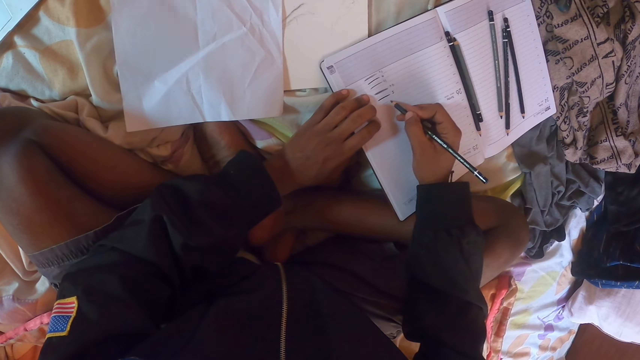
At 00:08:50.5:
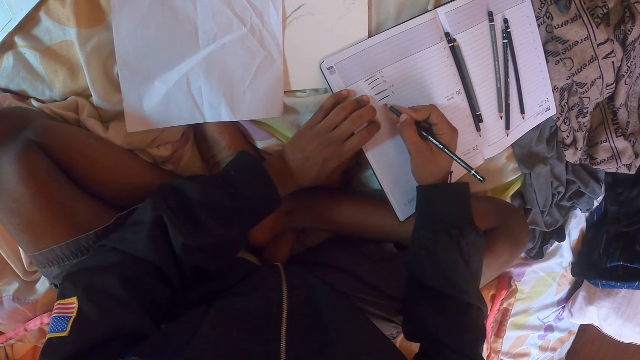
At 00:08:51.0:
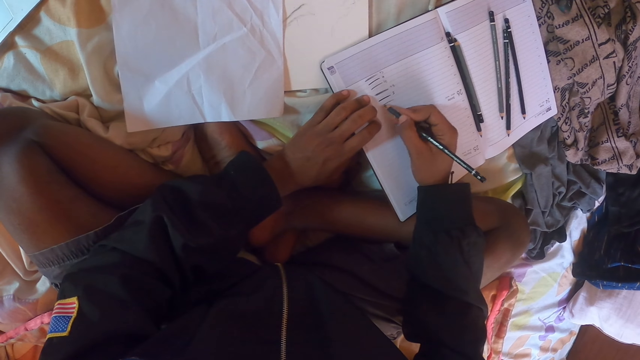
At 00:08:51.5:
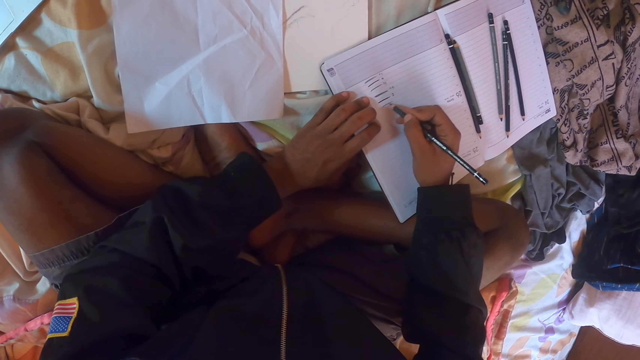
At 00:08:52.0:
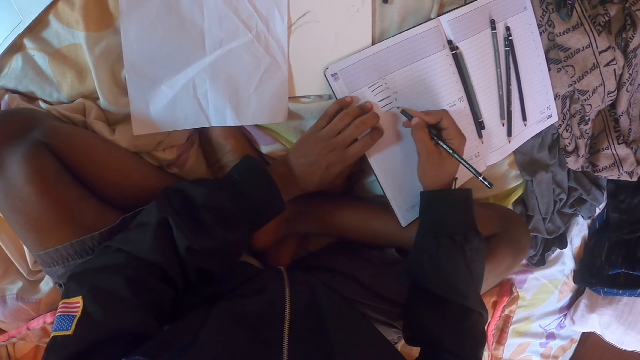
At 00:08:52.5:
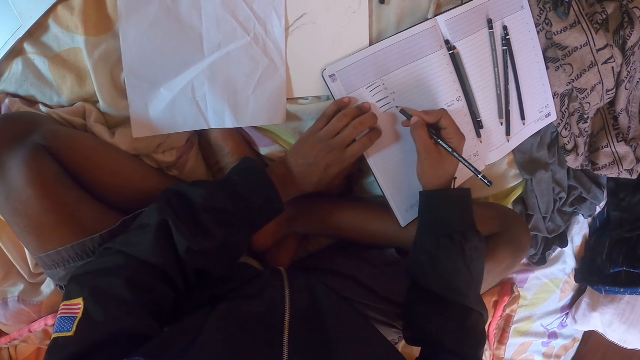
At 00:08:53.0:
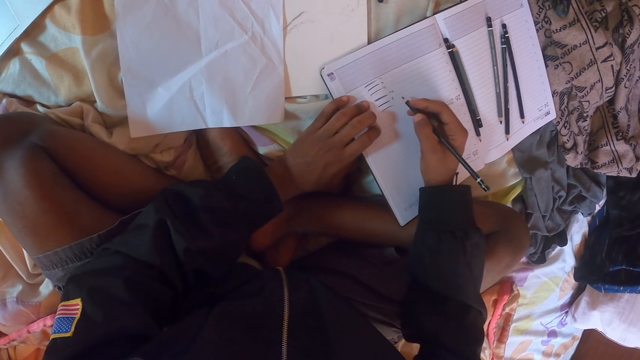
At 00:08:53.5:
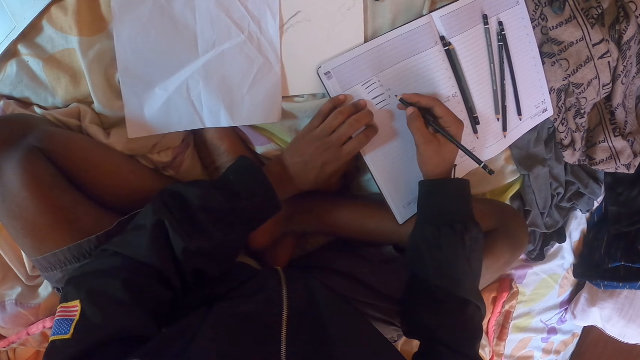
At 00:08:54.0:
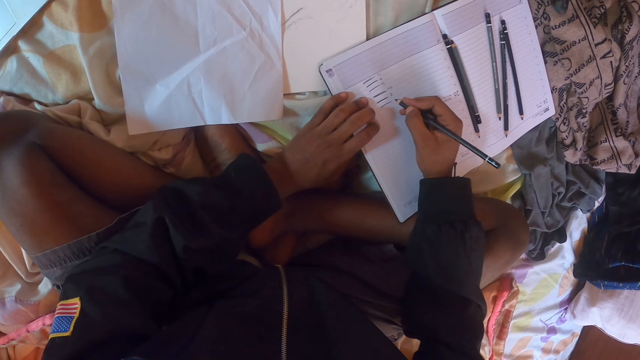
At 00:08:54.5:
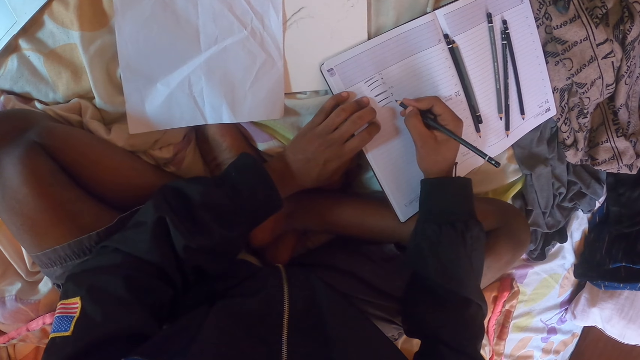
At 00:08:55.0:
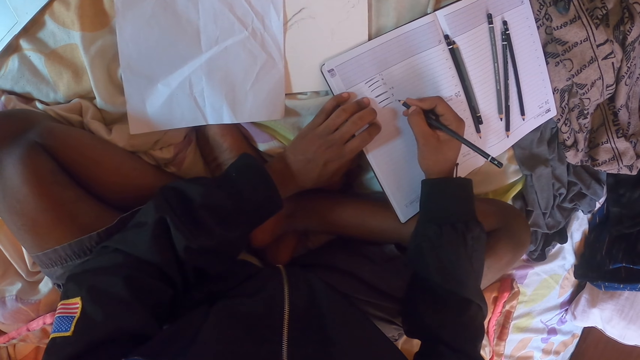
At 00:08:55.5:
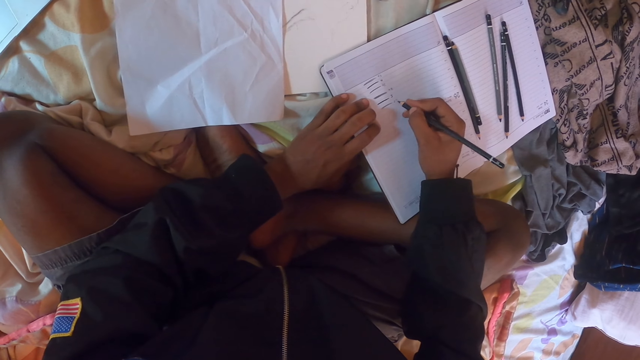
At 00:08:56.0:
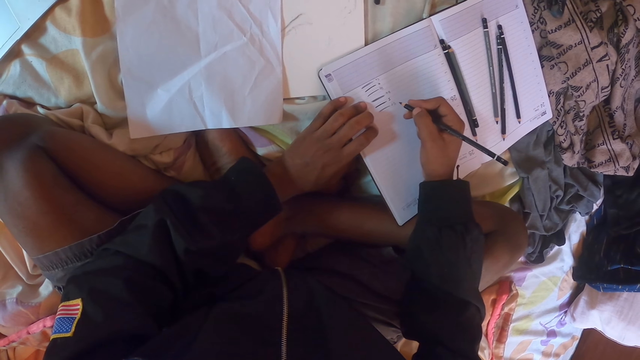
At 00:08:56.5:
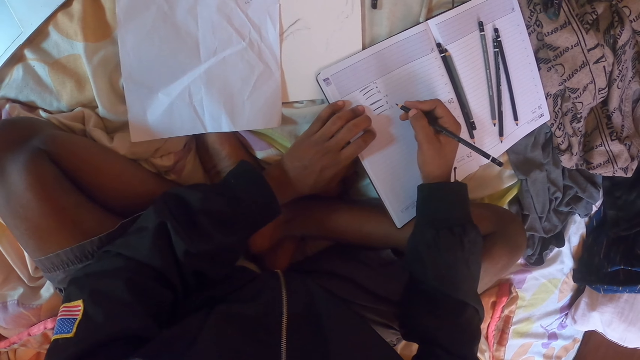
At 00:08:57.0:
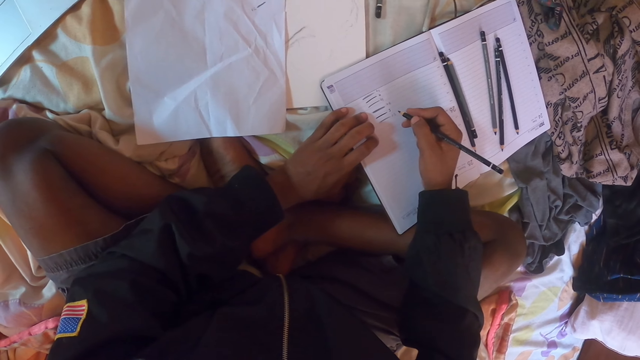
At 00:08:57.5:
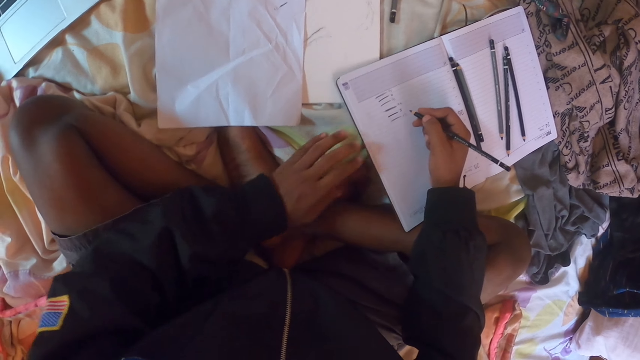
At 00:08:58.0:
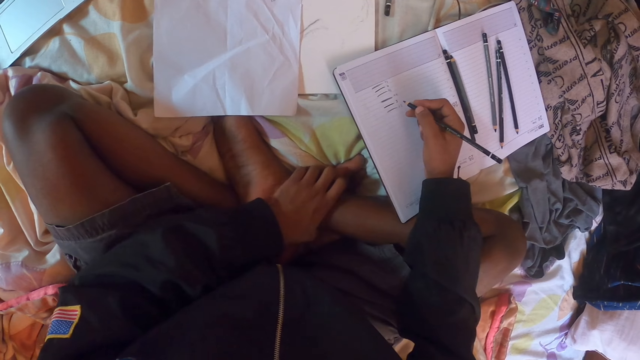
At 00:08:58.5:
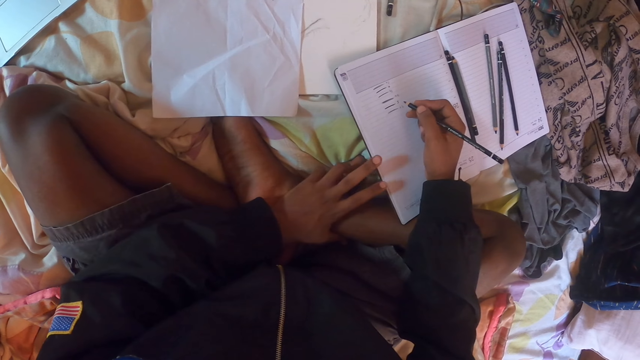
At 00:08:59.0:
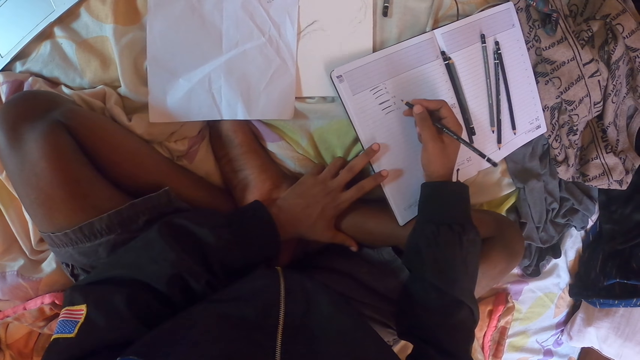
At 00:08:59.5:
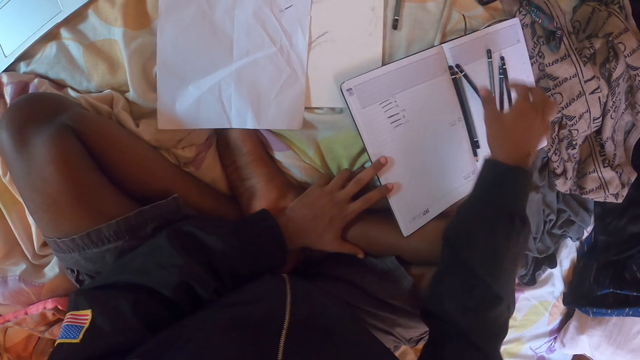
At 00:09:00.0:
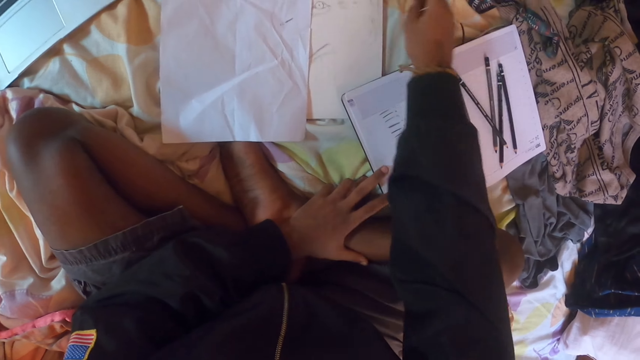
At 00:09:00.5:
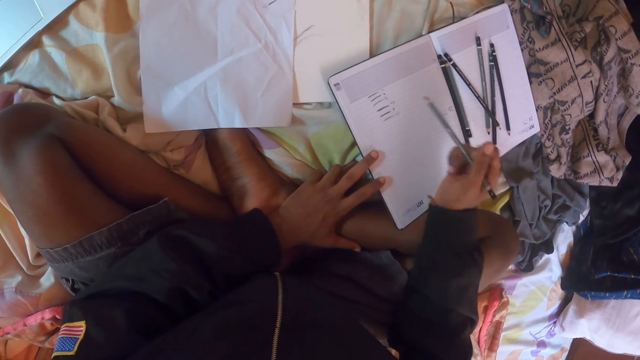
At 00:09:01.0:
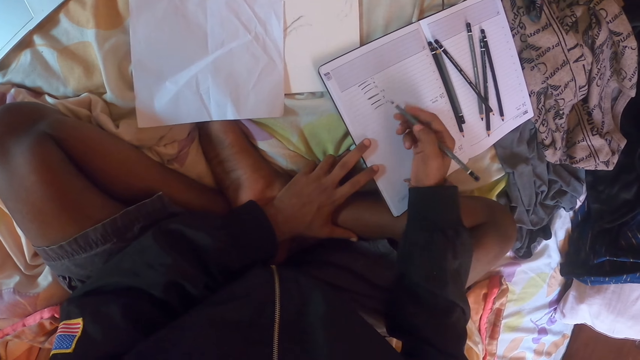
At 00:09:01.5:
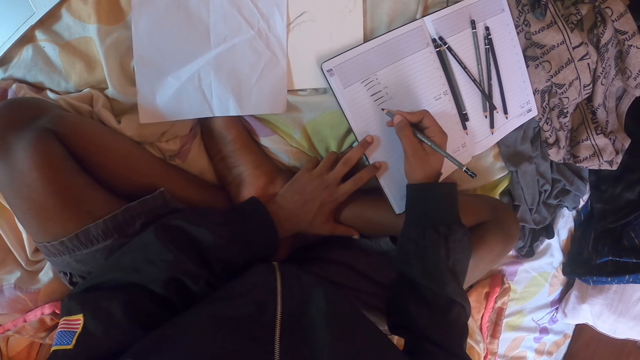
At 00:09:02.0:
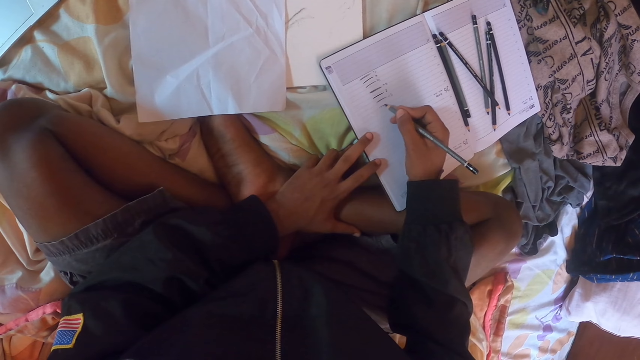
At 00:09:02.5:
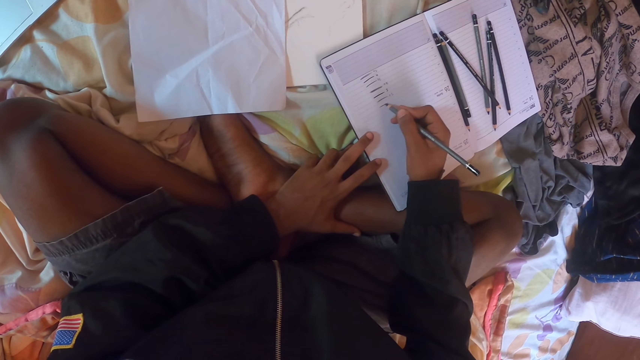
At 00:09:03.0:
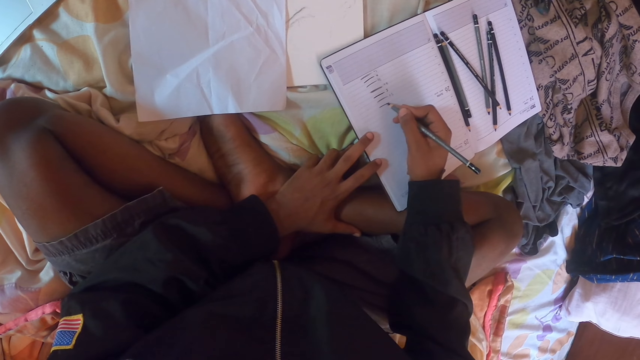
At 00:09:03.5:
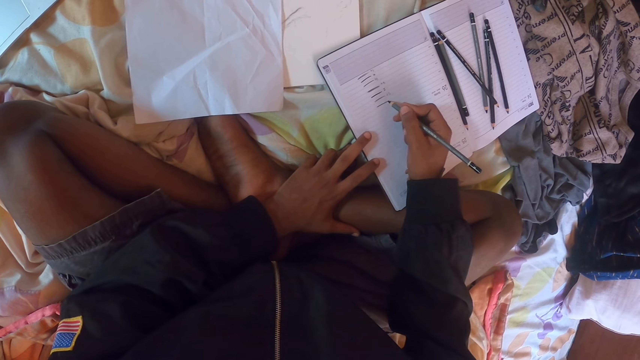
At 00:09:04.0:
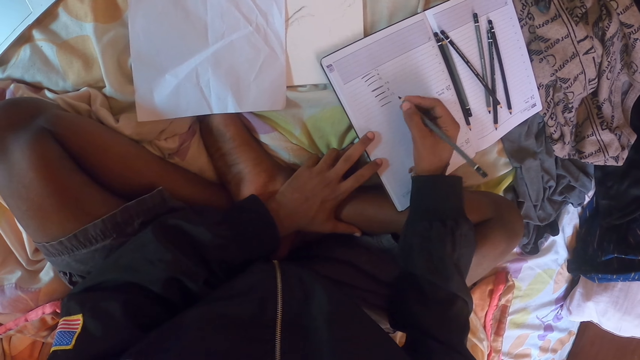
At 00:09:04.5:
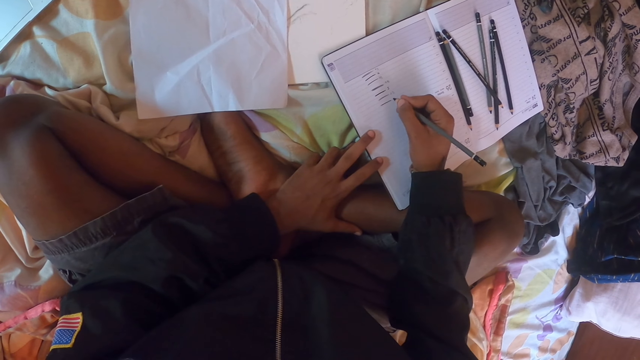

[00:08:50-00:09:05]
The camera wearer draws the picture on the diary. They write on the diary. They touch the foot. They drop the pencil on the diary. They pick up the pencil. They draw the picture on the diary.

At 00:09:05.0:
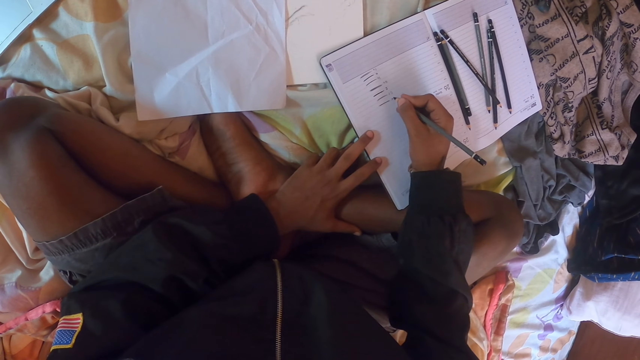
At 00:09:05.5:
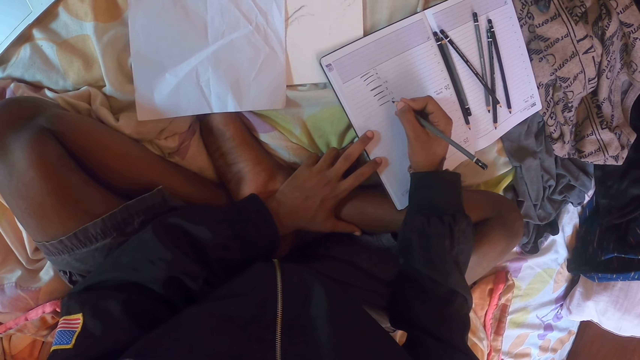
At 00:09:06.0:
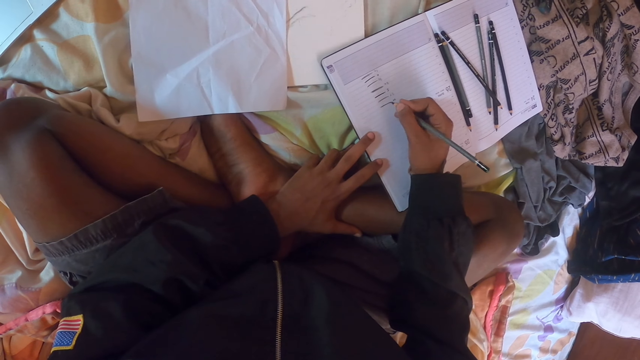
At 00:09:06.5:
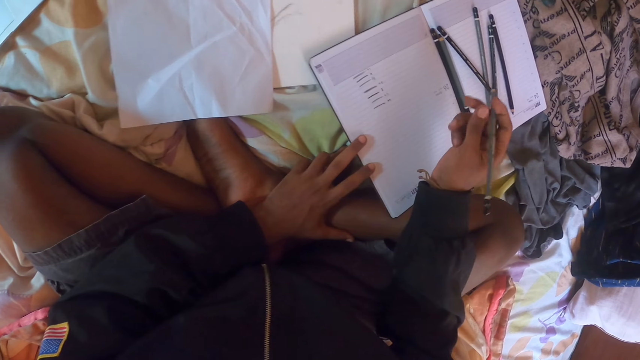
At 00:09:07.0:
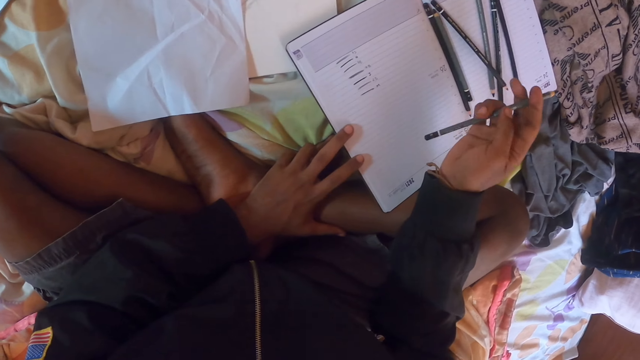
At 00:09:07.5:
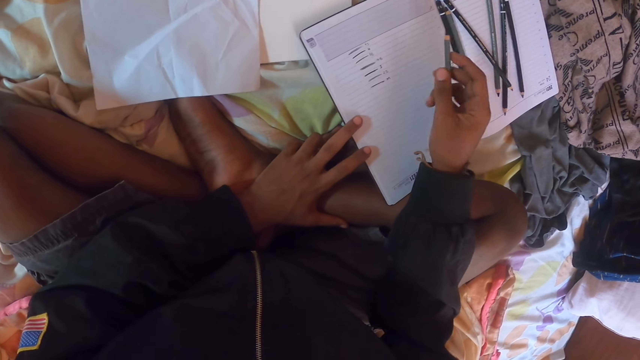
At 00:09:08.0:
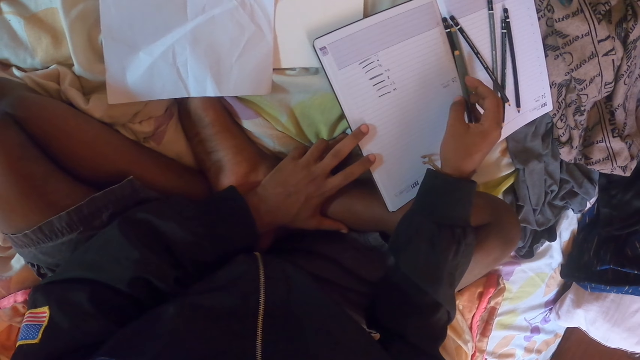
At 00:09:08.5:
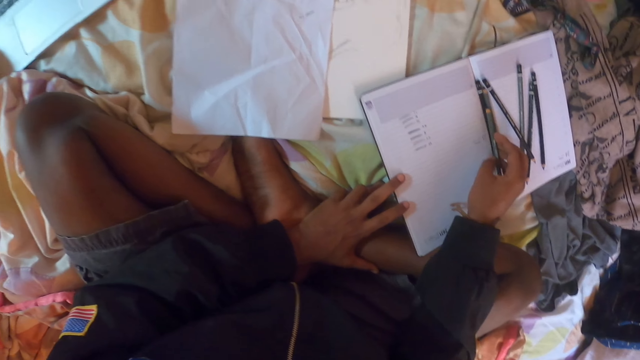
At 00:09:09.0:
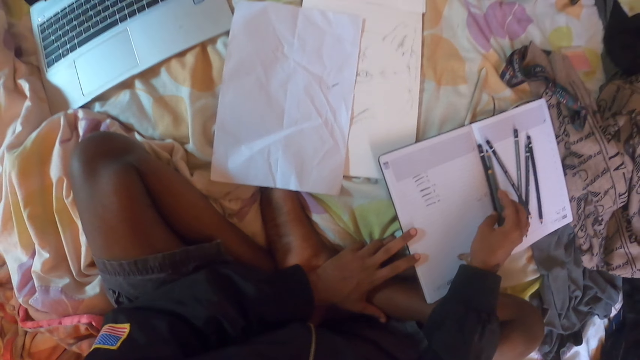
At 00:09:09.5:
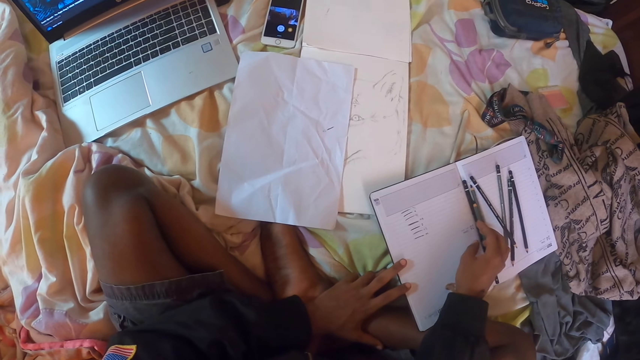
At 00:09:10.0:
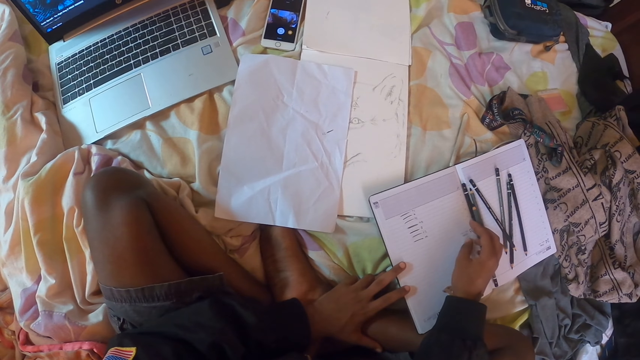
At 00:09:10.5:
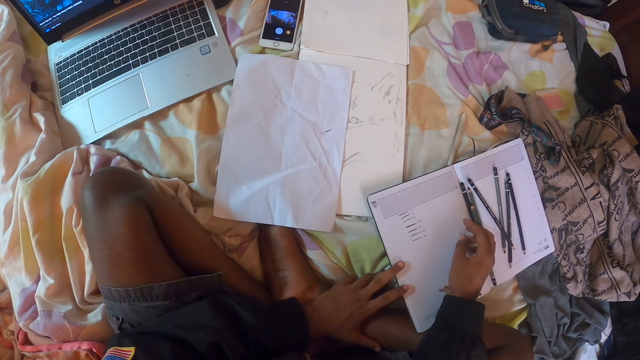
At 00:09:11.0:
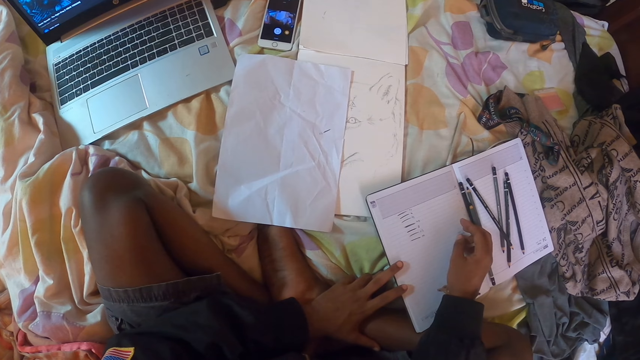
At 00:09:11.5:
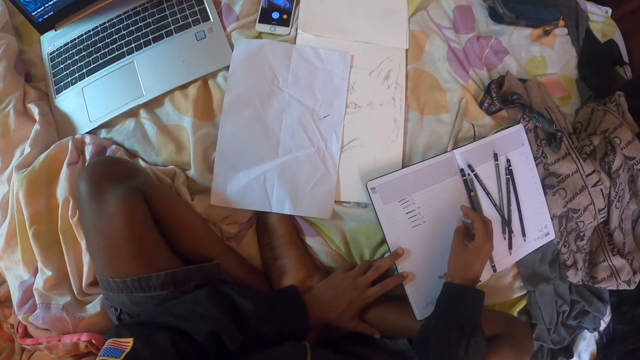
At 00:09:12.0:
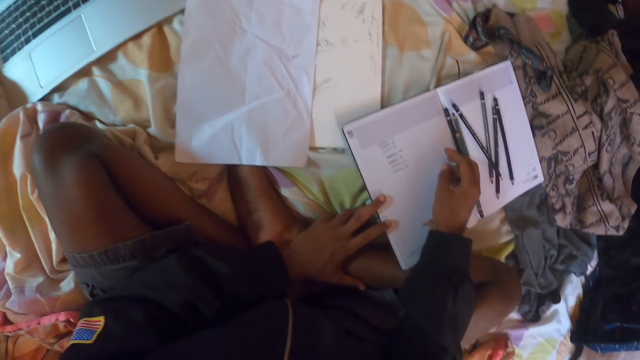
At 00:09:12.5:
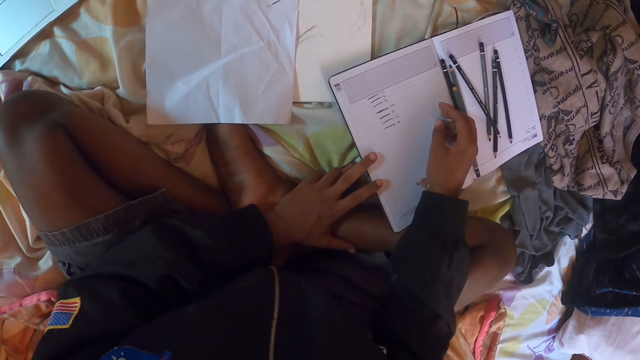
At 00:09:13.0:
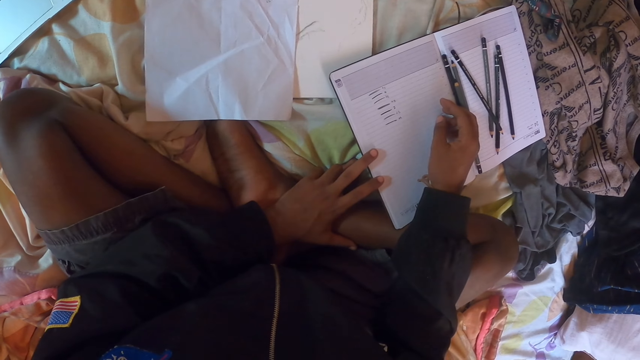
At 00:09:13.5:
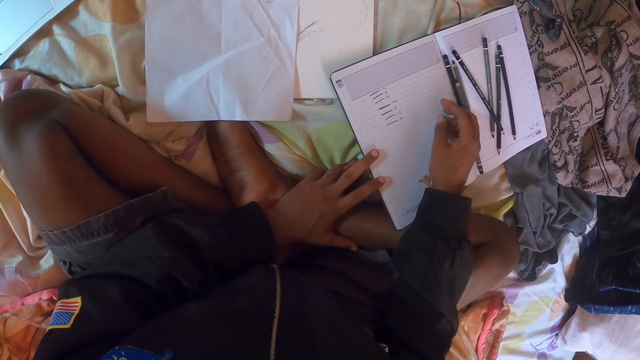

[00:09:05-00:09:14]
The camera wearer writes on the diary. They drop the pencil on the diary. They look around. They place the hand on the diary.
